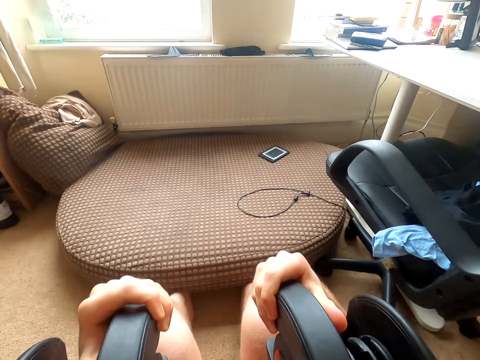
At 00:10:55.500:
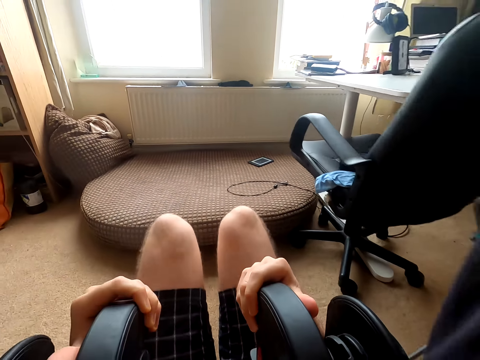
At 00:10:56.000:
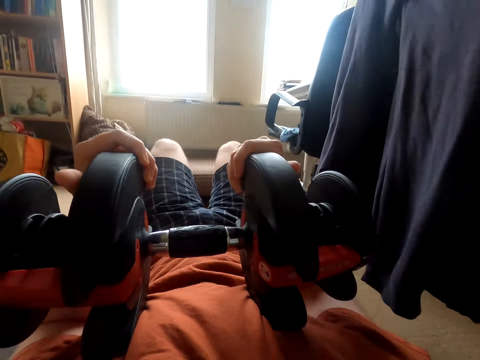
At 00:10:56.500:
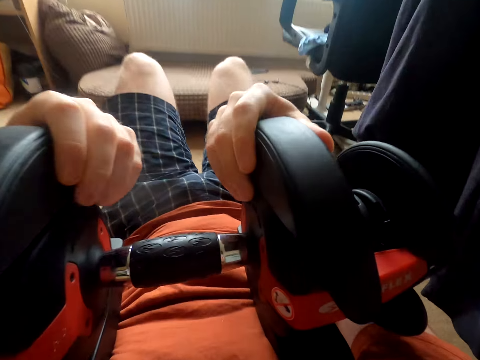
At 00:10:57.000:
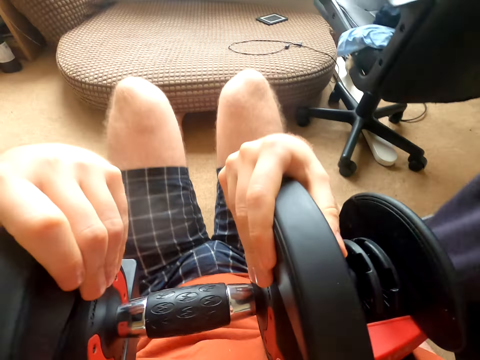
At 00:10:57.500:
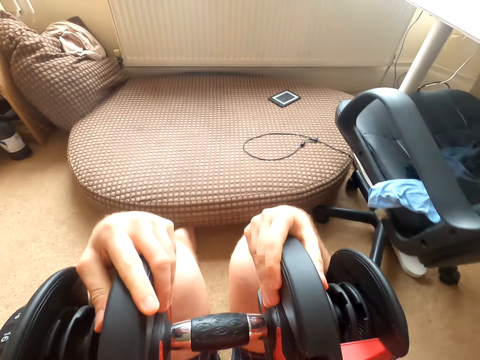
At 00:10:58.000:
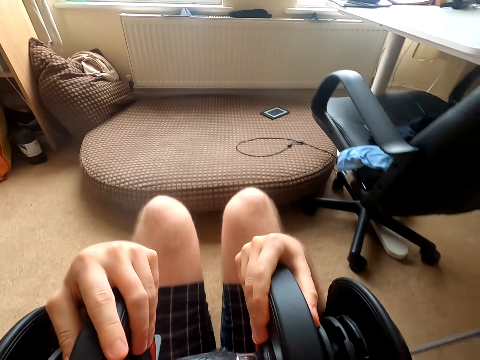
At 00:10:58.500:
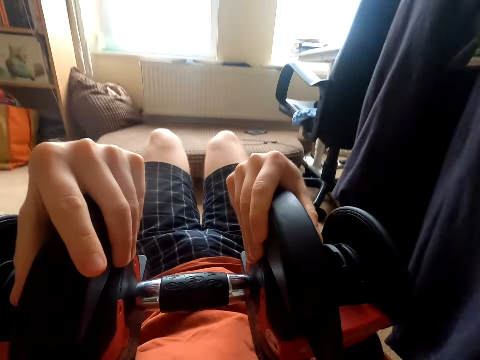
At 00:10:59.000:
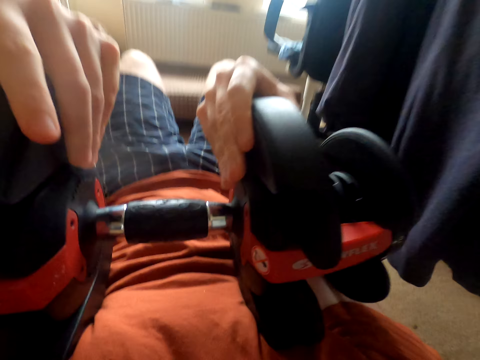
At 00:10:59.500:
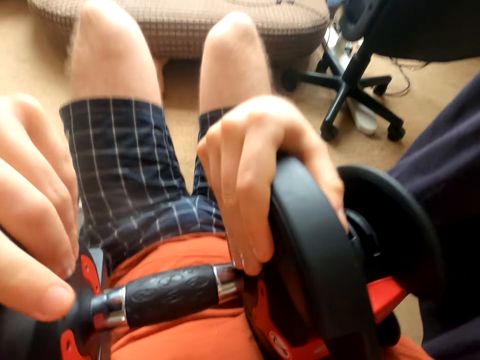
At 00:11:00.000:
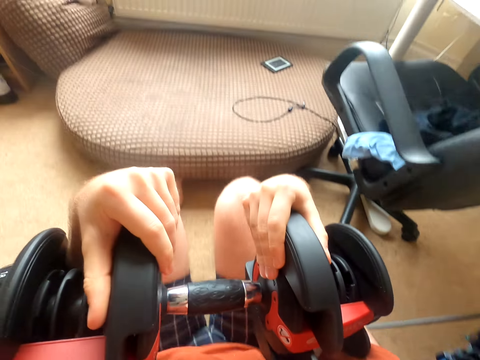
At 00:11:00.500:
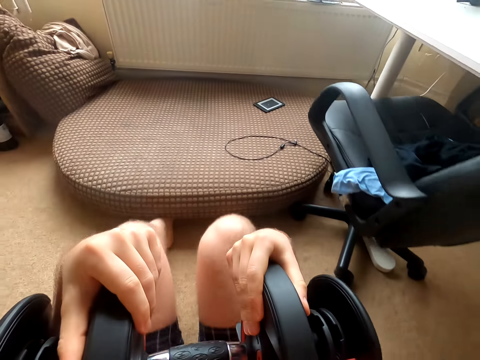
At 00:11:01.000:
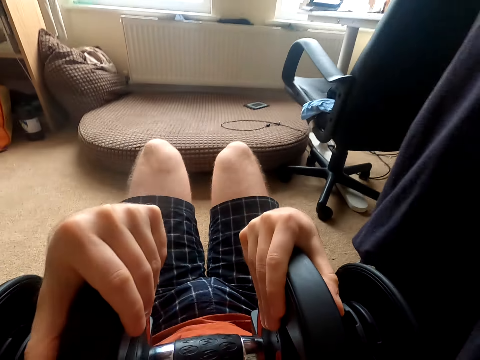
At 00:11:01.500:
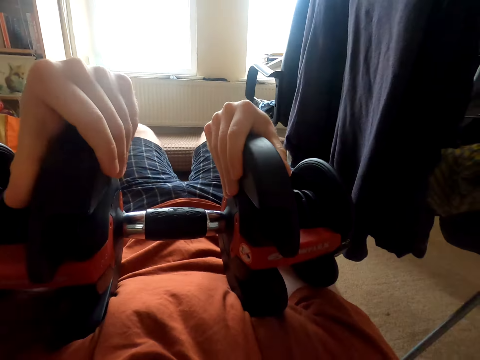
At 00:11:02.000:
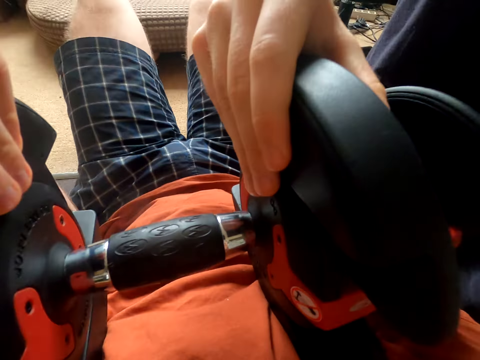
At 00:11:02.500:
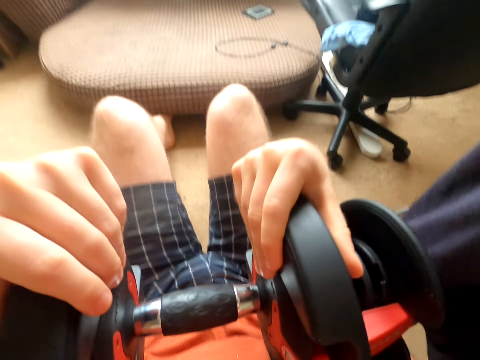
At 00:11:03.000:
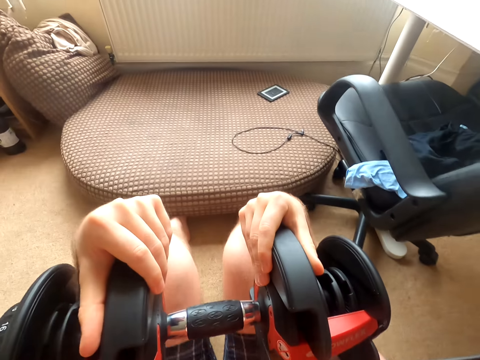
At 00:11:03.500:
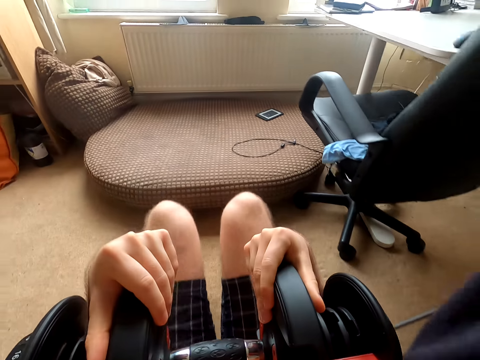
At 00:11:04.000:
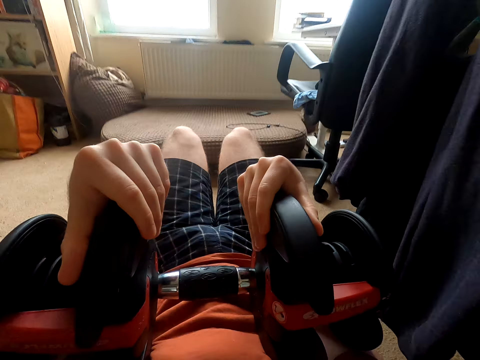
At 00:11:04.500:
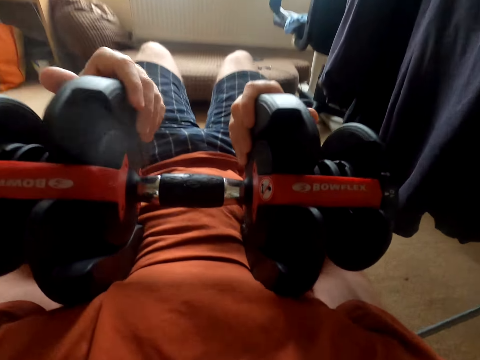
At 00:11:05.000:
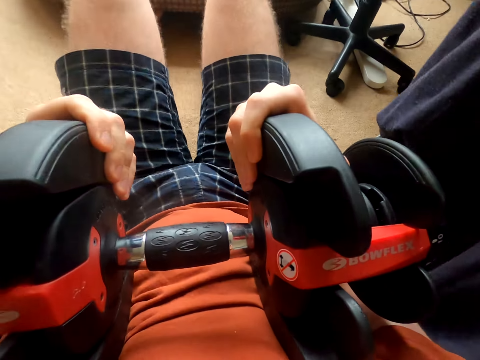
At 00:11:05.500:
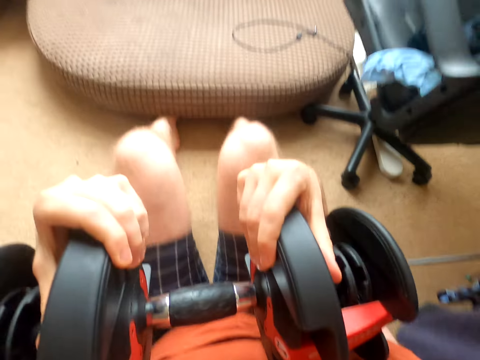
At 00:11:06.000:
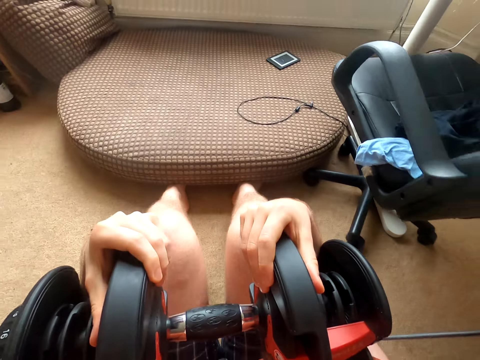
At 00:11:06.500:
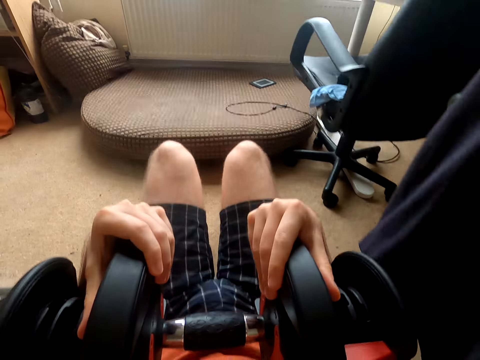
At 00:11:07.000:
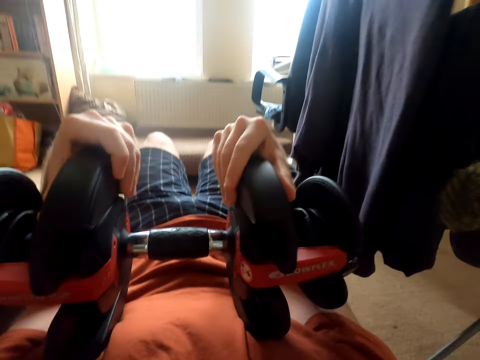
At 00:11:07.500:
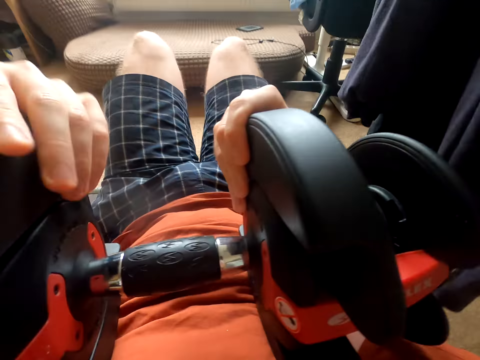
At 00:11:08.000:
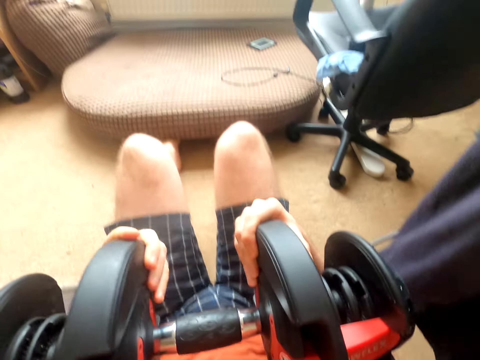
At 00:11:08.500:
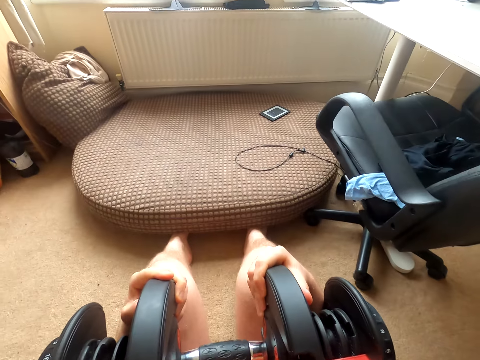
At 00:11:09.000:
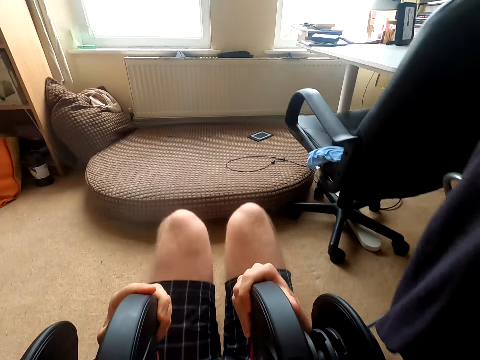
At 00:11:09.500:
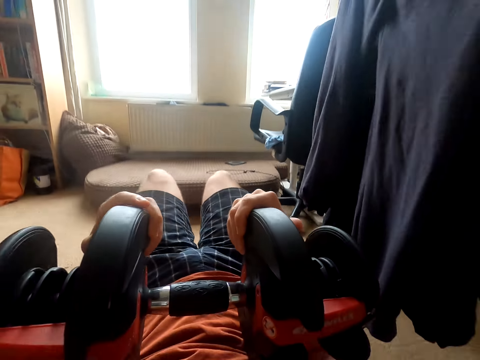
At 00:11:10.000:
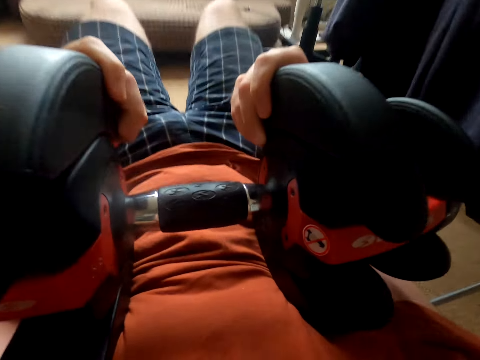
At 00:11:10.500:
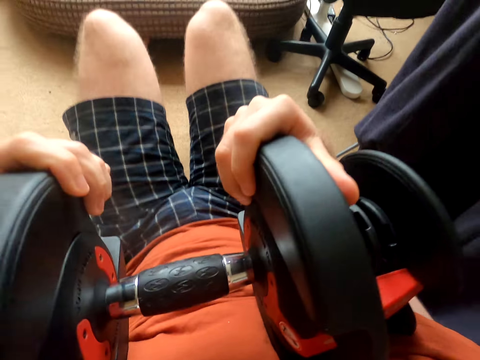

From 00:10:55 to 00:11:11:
The camera wearer moves forward. They breathe. They move backwards. They do exercise with the dumbbells. They move forward. They move backwards. They move forward. They breathe again. They move backwards. They move forward. They breathe again. They move backwards. They do exercise with the dumbbells again. They move forward. They breathe again. They move backwards. They move forward. They do exercise with the dumbbells again. They move backwards.

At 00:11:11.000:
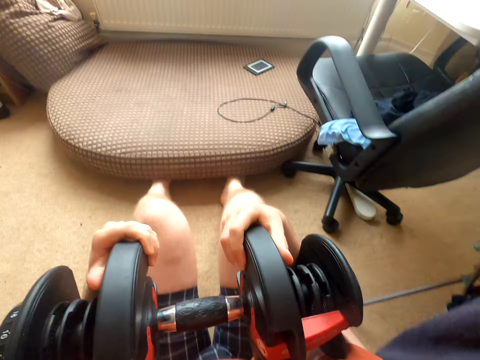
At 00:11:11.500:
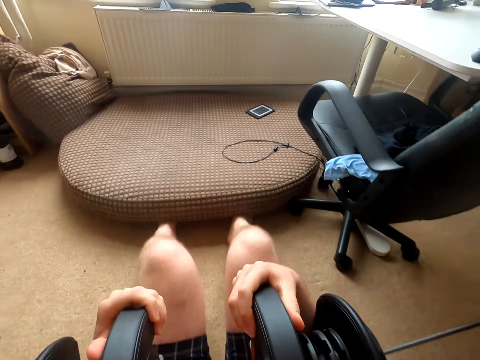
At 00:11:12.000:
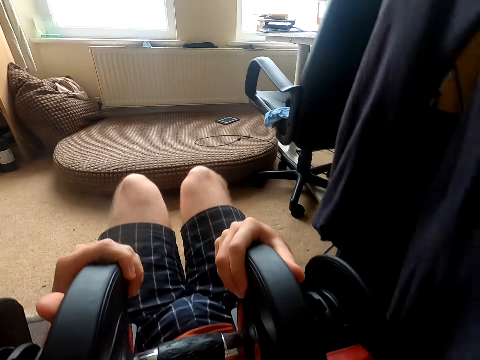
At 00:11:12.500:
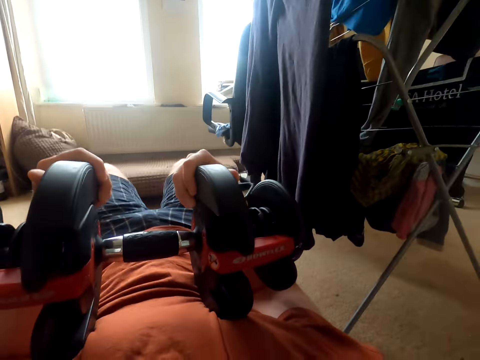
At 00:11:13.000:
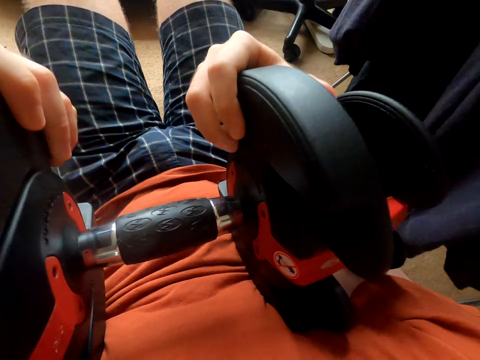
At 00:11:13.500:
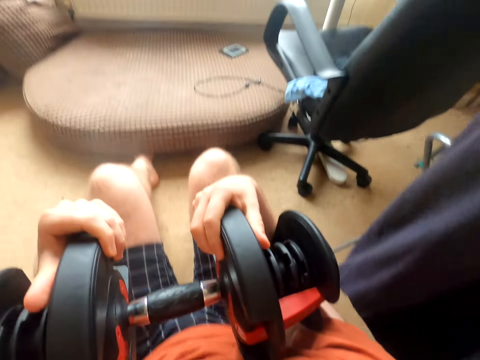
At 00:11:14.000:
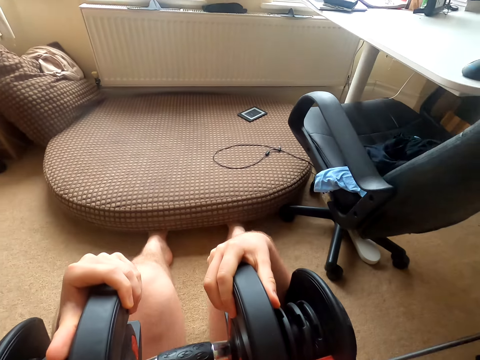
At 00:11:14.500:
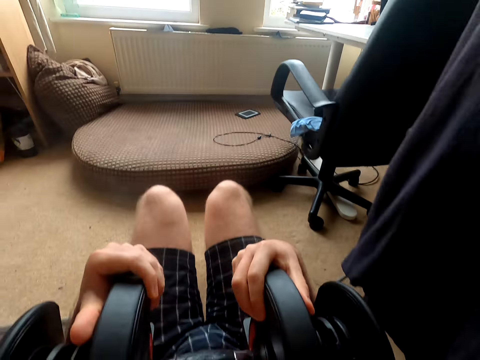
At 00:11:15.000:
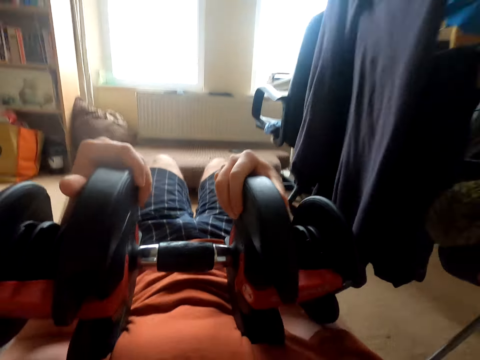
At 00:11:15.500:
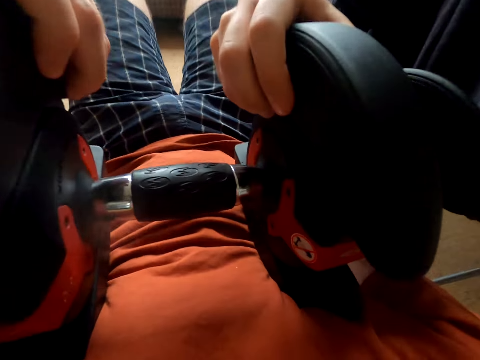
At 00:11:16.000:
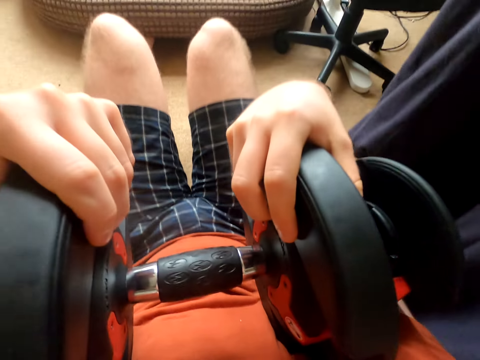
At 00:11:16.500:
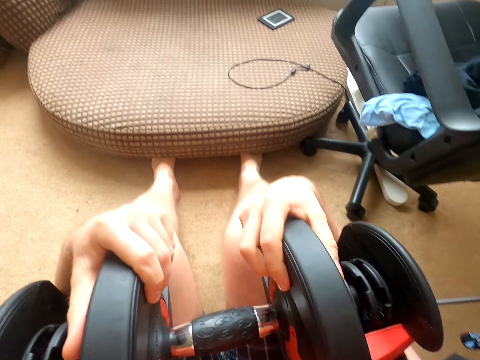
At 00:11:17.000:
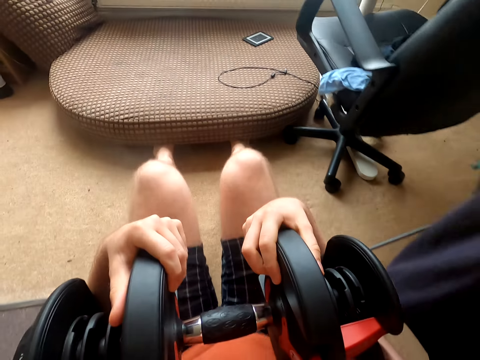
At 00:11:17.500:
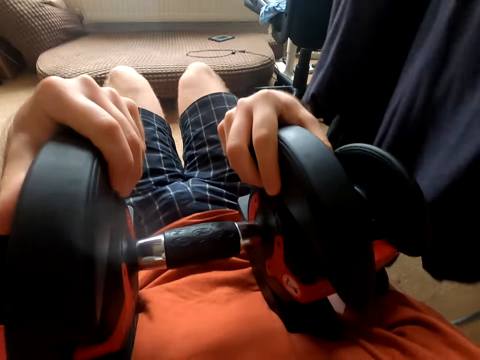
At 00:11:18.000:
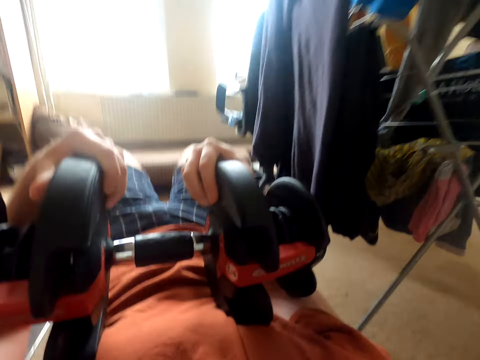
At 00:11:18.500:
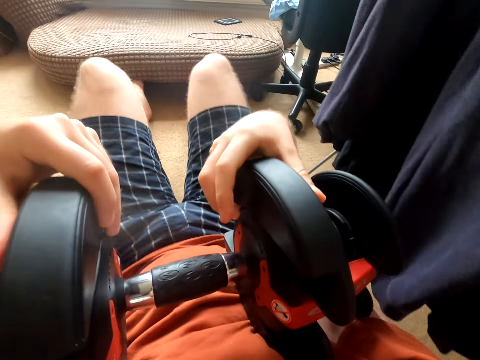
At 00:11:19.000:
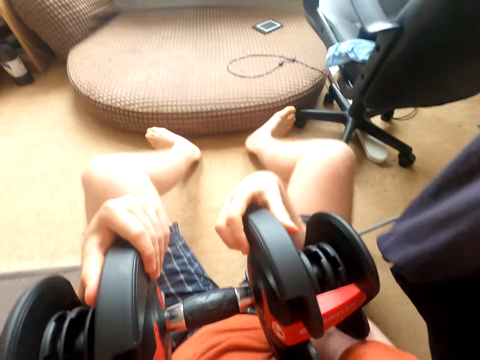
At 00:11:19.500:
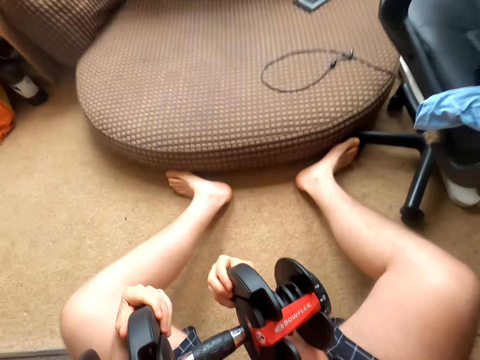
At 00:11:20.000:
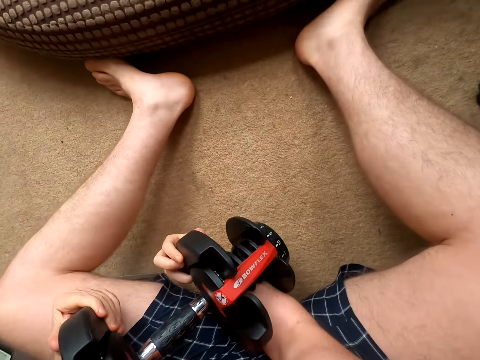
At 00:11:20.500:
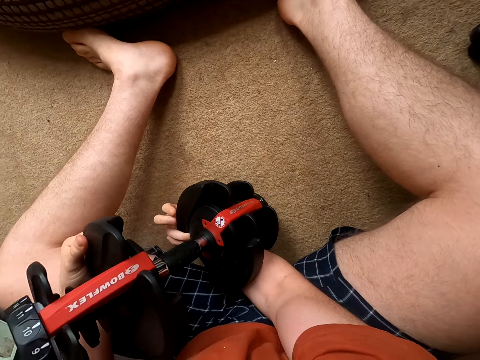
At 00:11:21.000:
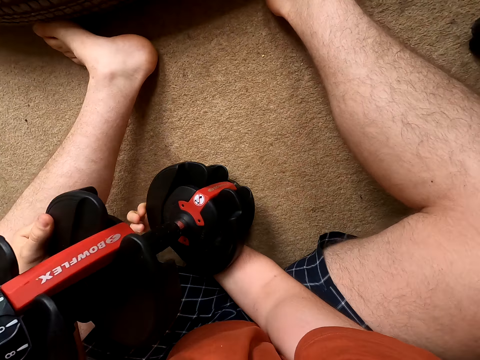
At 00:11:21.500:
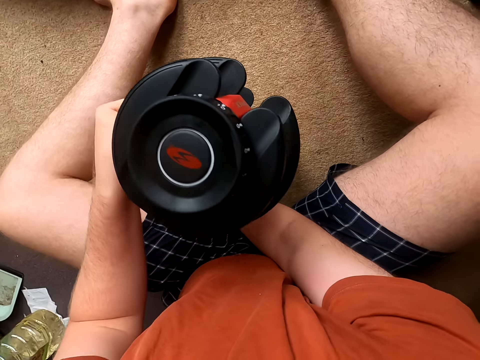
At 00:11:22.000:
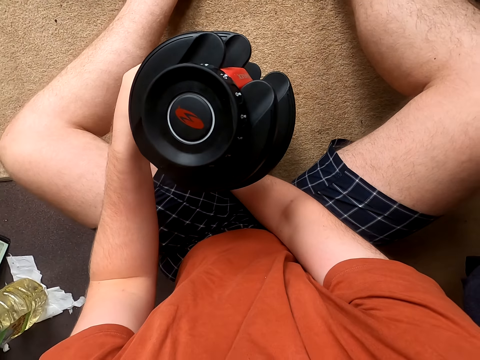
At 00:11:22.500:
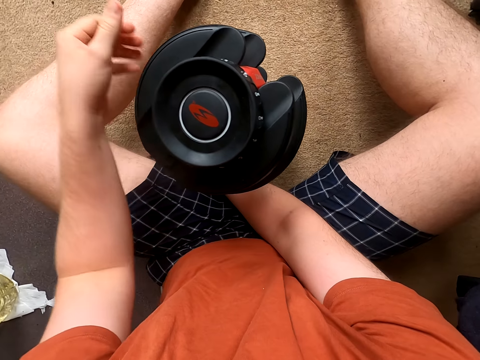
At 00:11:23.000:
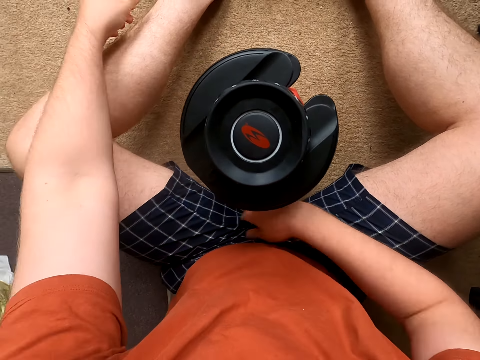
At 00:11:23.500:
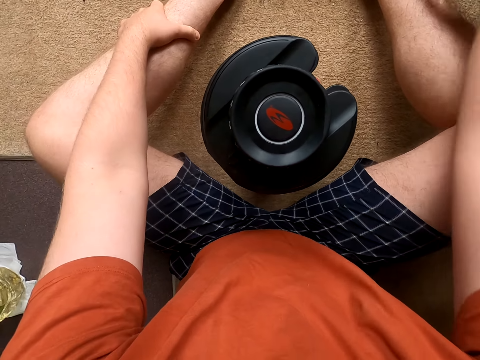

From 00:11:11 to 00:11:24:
The camera wearer moves forward. They breathe. They move backwards. They move forward. They breathe again. They move backwards. They move forward. They breathe again. They move backwards. They move forward. They breathe again. They put the dumbbell down. They breathe again.
